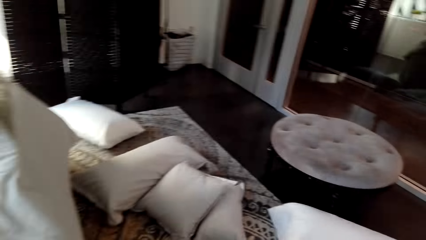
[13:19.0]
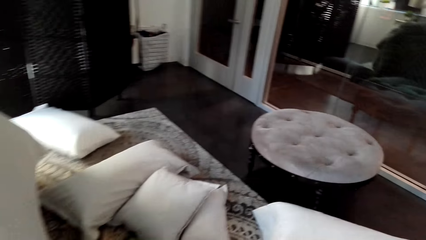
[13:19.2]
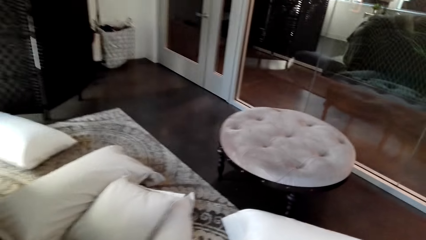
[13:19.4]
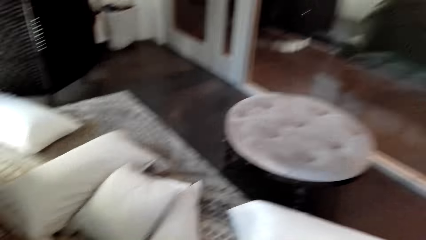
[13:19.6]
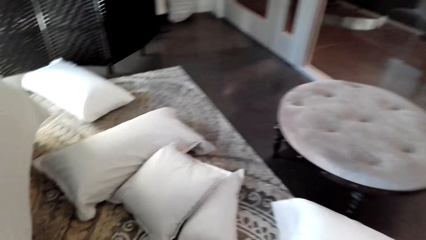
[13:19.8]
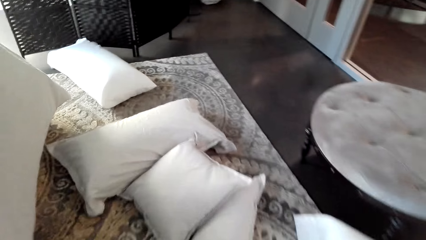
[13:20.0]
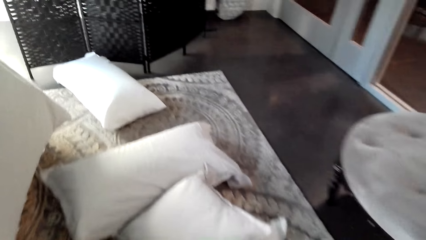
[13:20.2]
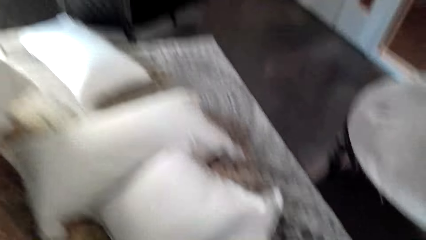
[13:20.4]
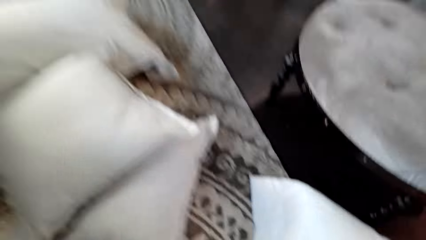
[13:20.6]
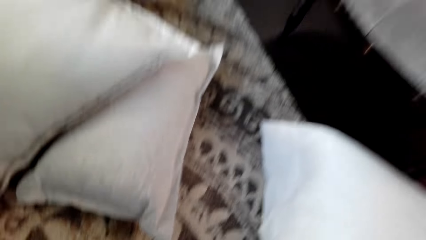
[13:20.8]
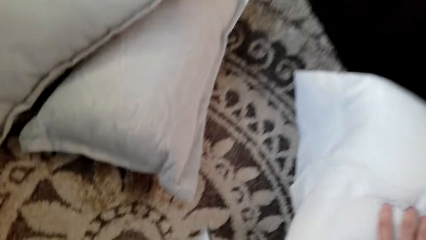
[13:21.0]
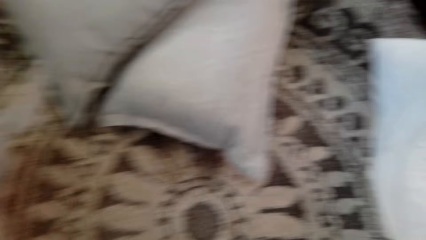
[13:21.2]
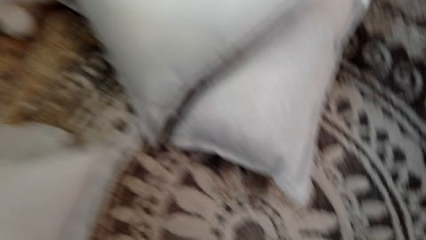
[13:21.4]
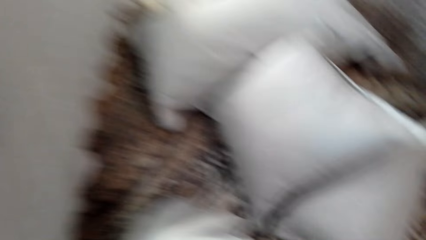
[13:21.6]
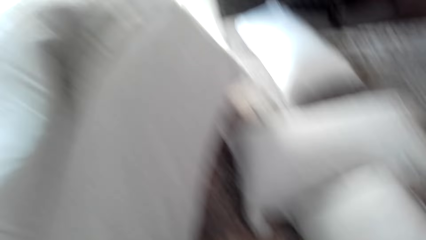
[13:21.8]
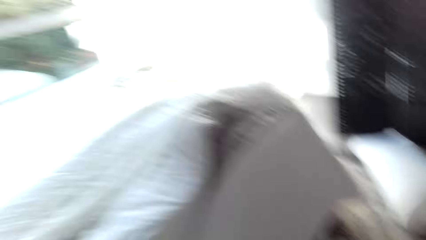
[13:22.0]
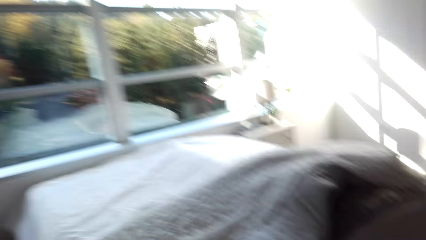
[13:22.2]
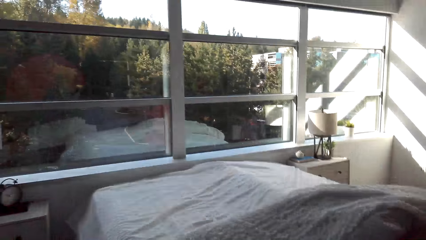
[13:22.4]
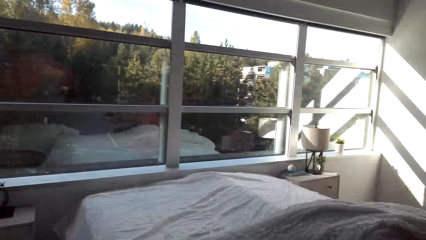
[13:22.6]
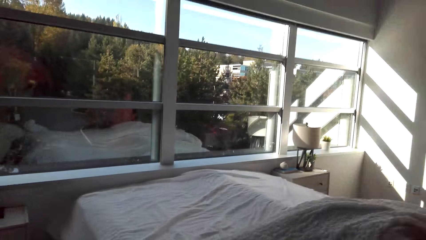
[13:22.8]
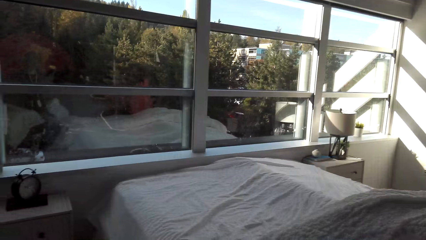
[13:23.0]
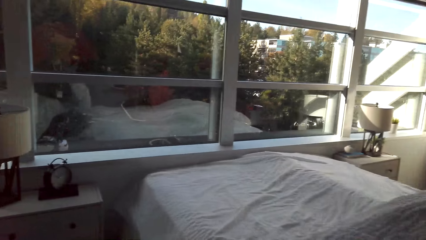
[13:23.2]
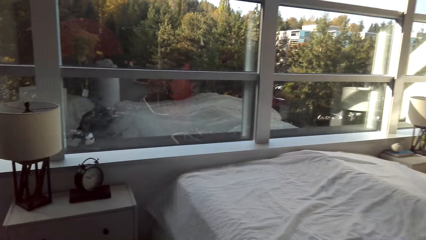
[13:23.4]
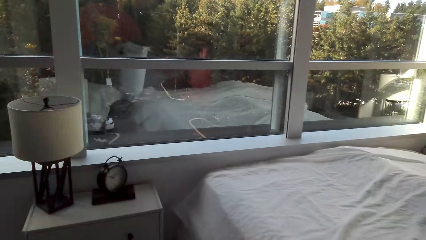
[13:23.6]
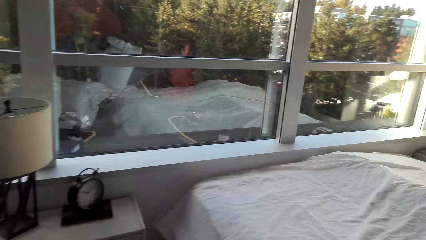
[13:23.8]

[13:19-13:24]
The camera wearer looks at the seat pad. They pick up a pillow. They walk beside the bed.

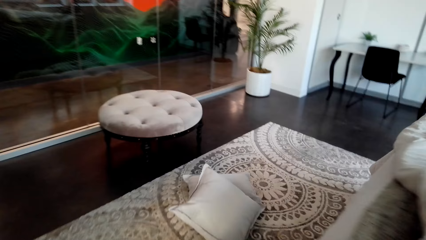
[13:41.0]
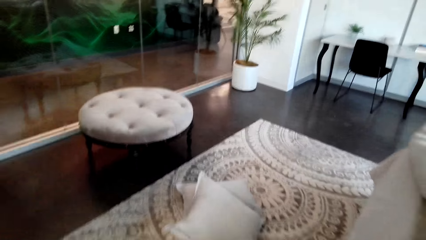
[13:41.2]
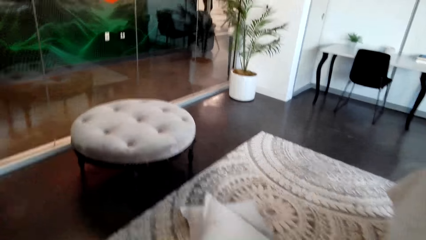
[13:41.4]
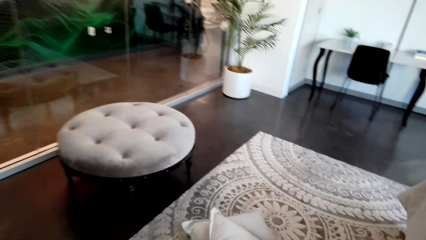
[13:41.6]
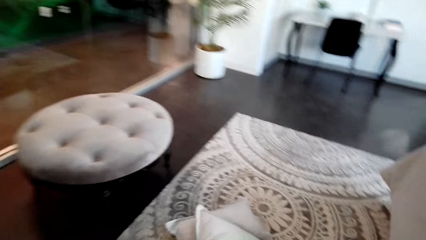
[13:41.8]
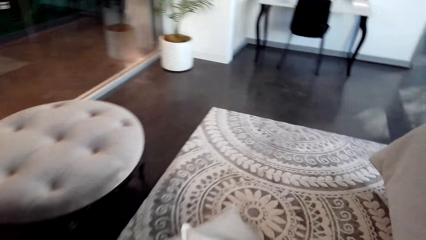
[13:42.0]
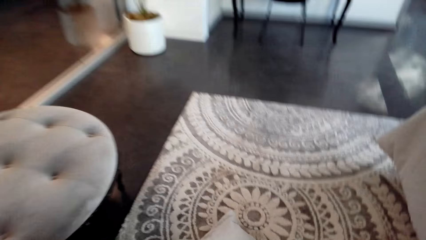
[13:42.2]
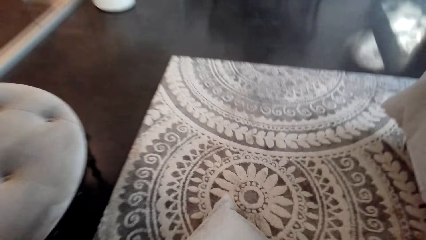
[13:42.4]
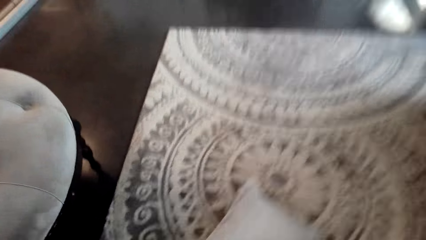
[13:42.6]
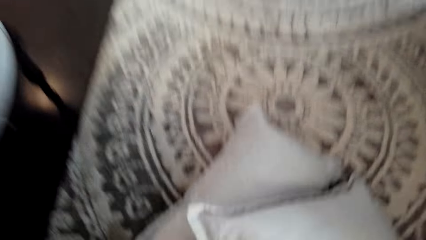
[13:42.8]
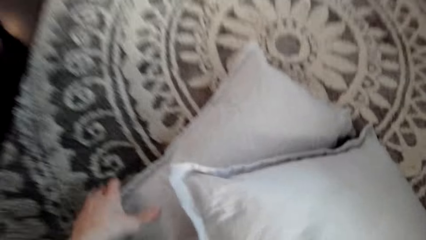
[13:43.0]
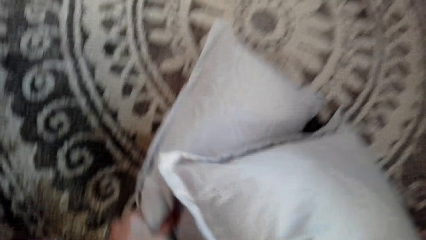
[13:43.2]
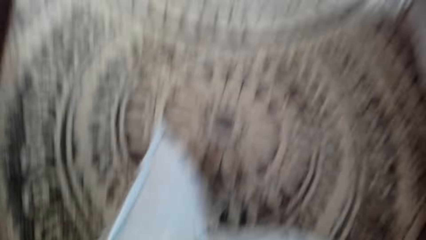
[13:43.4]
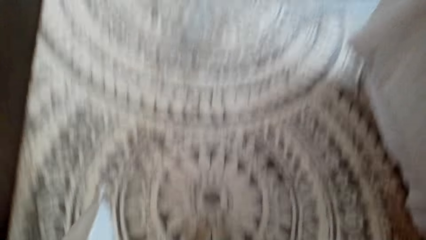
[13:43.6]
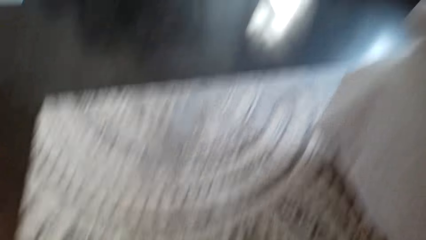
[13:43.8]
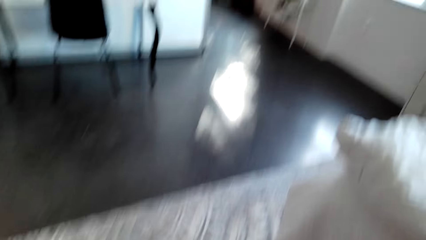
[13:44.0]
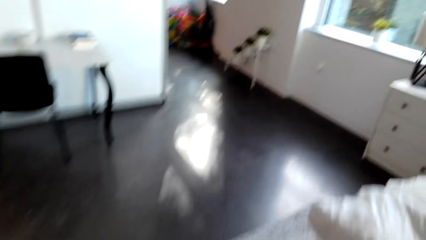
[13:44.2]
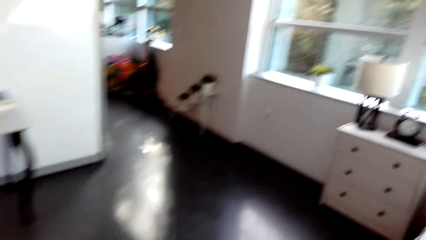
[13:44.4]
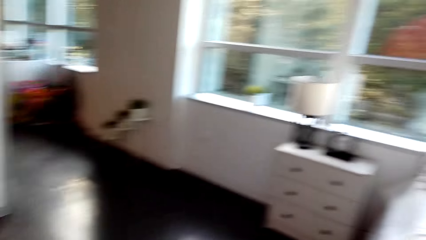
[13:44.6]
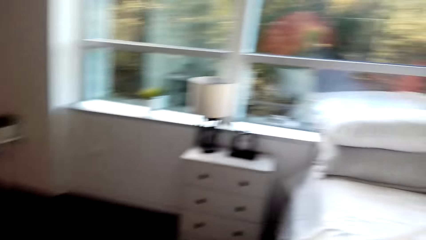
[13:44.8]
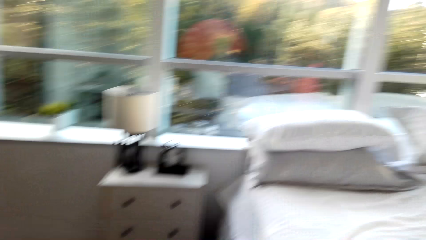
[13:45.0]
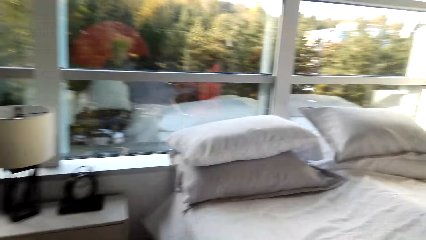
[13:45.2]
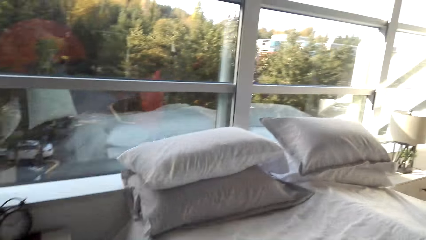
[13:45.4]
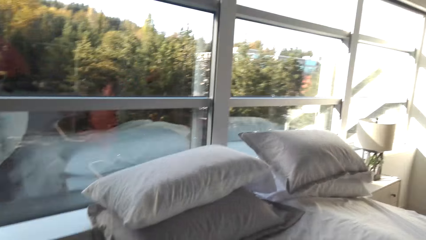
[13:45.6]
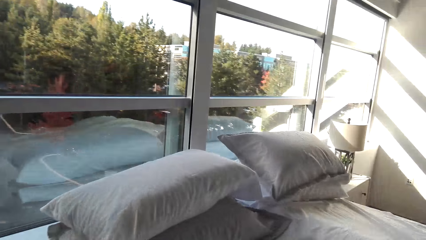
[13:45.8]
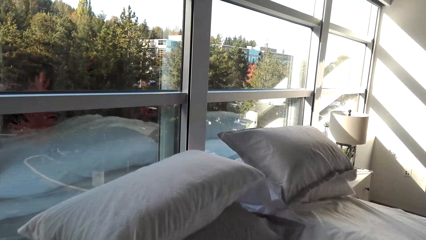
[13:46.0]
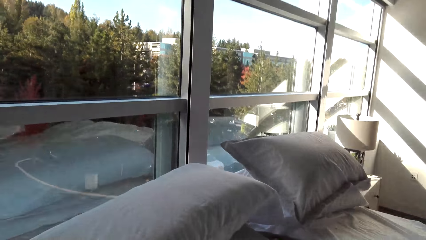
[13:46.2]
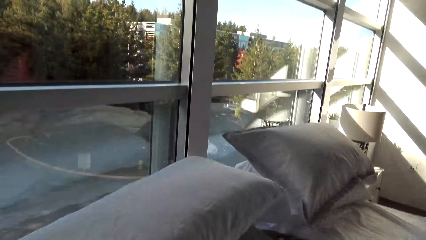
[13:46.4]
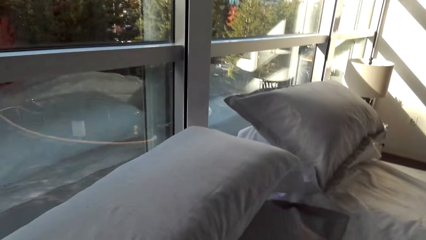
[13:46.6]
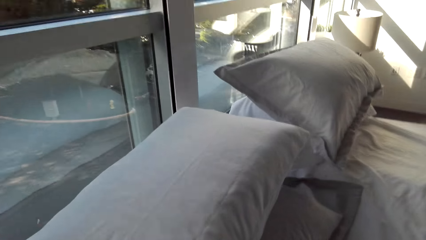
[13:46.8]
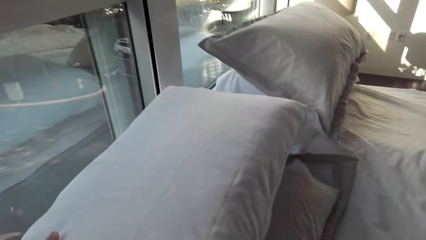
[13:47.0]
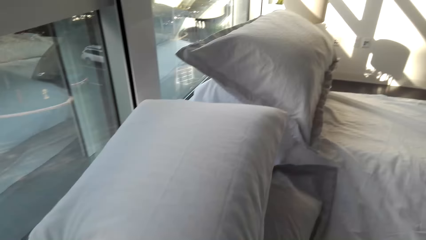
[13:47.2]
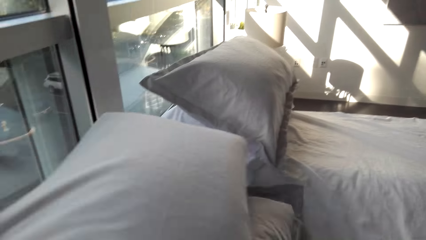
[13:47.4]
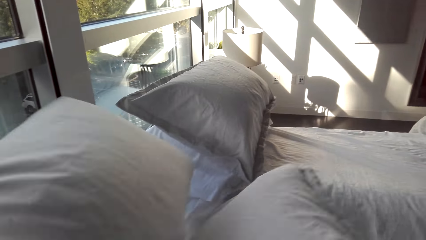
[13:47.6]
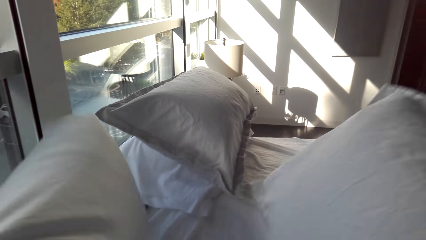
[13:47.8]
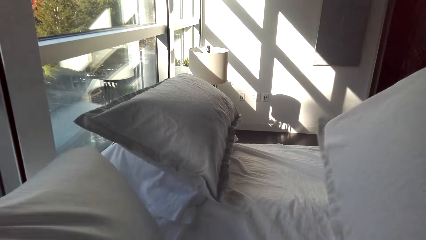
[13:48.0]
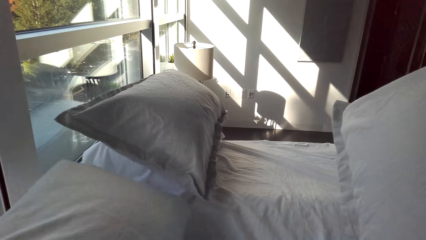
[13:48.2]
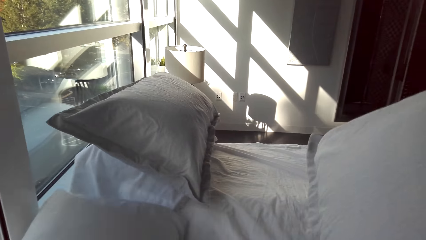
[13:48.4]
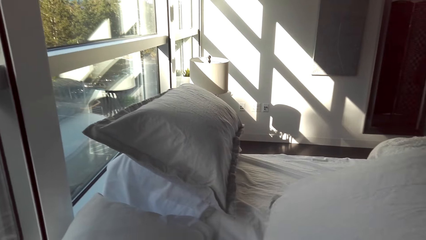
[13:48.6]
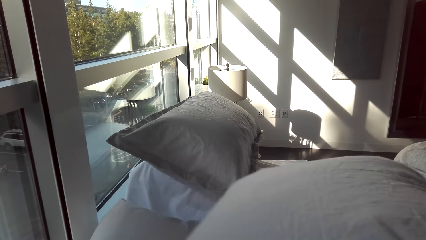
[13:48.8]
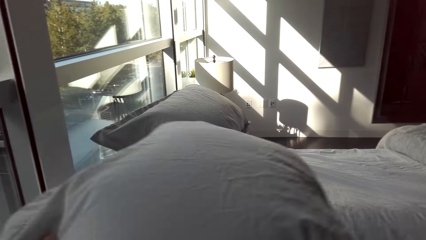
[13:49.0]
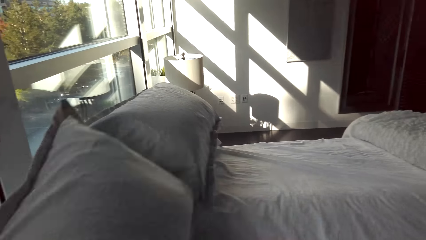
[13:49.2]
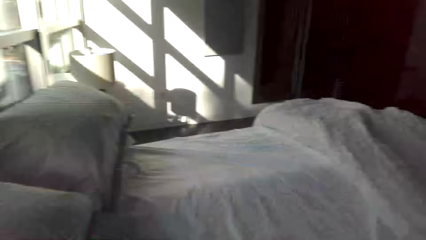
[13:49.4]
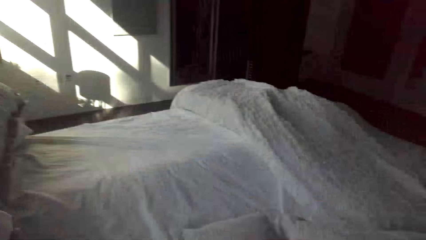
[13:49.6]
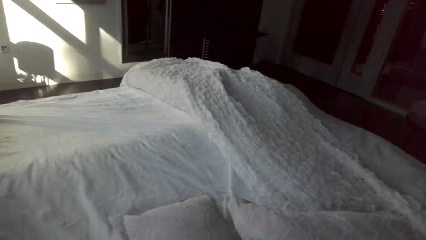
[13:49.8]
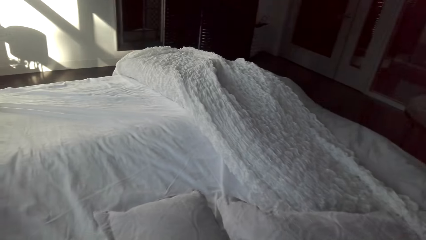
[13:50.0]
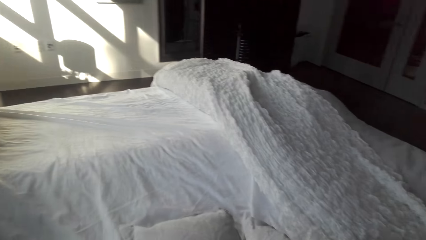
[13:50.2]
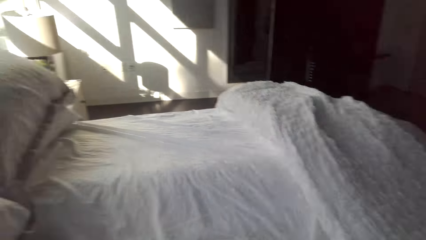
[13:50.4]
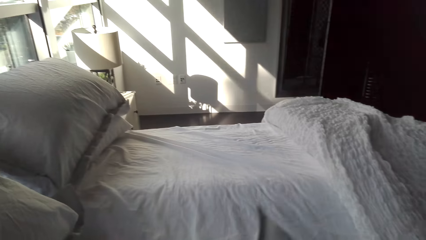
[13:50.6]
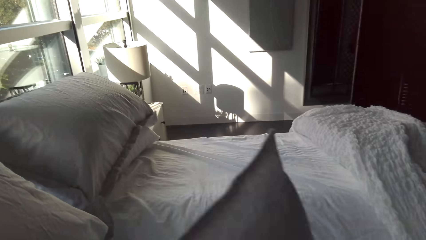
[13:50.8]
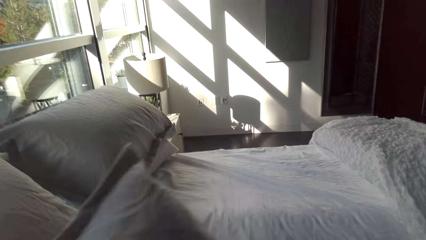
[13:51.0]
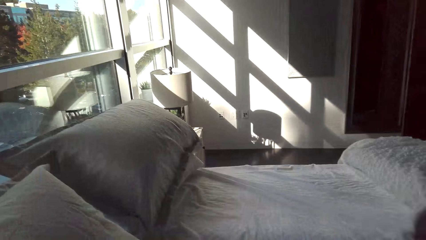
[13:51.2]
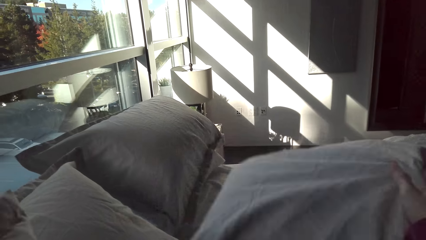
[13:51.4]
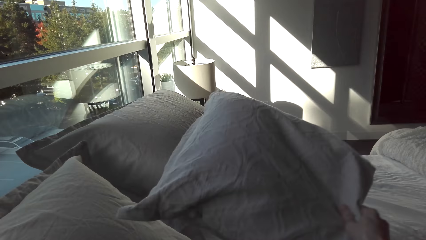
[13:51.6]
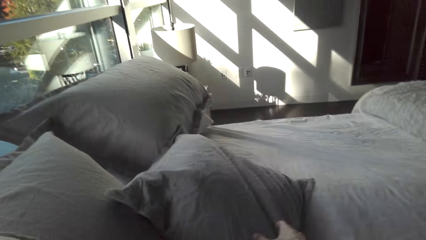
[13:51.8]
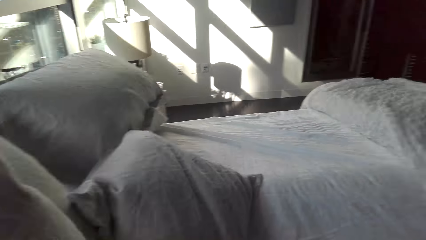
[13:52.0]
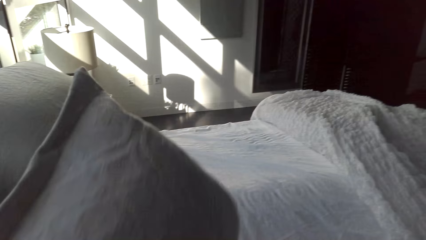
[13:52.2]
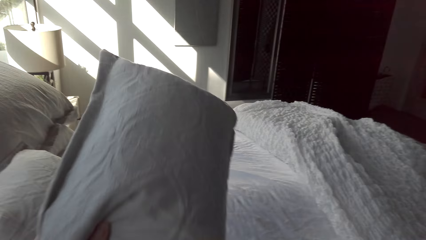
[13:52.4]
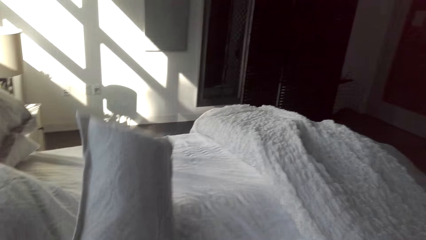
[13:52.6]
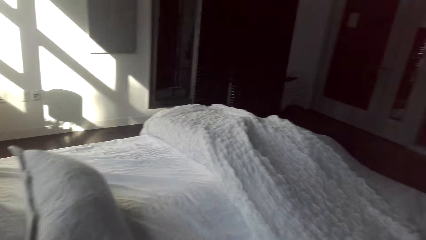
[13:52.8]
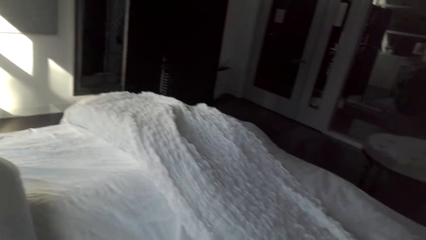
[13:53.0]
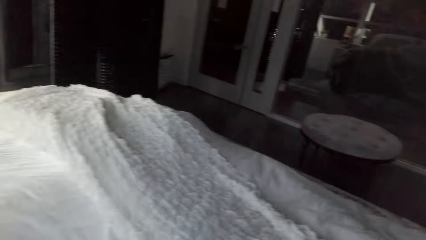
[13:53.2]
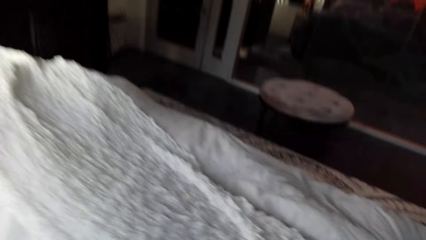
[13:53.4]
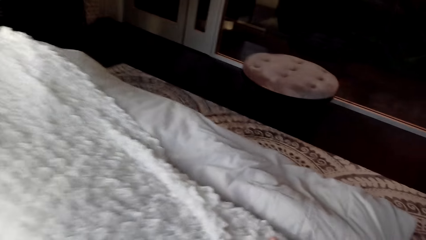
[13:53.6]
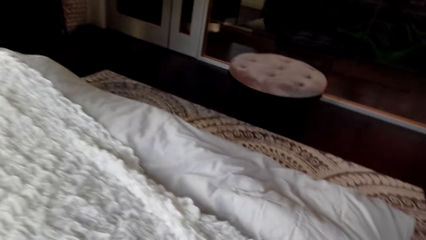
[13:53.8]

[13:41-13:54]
The camera wearer picks up pillows. They pick up the bed pad. They walk beside the bed. They shift the pillows on the bed. They take a pillow. They put the pillow on the bed.
